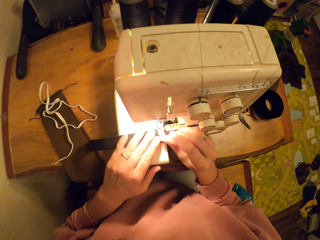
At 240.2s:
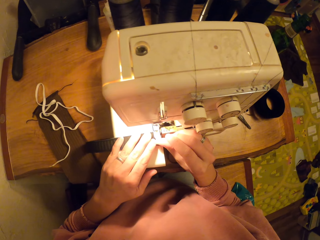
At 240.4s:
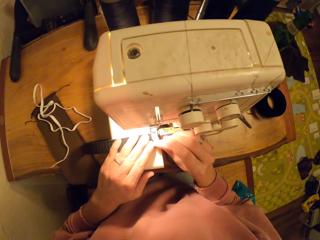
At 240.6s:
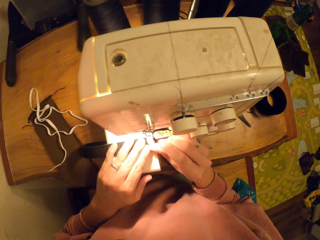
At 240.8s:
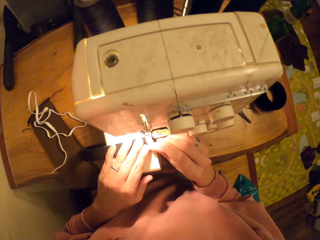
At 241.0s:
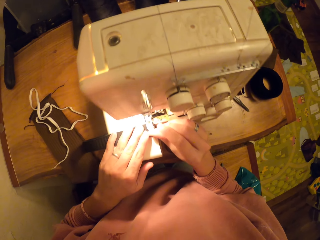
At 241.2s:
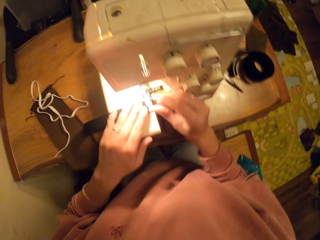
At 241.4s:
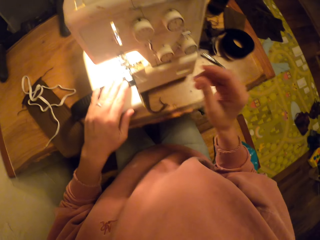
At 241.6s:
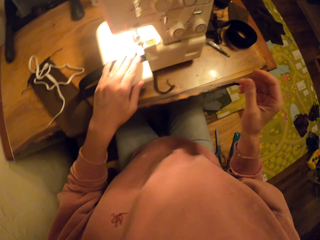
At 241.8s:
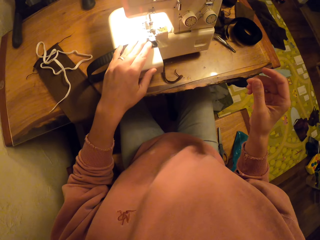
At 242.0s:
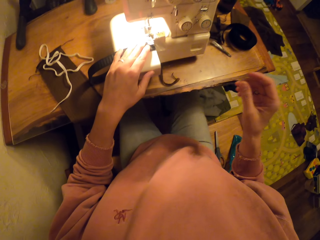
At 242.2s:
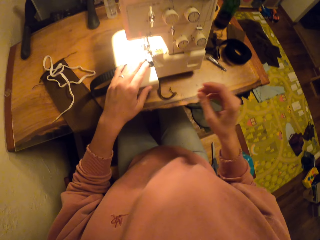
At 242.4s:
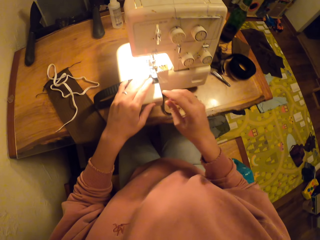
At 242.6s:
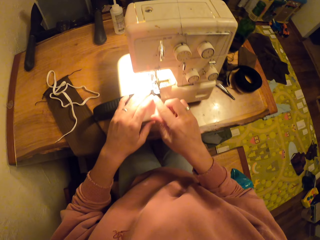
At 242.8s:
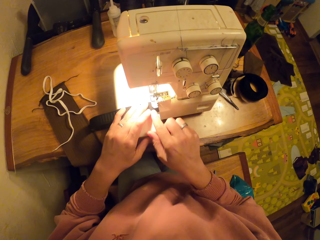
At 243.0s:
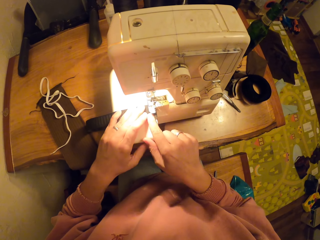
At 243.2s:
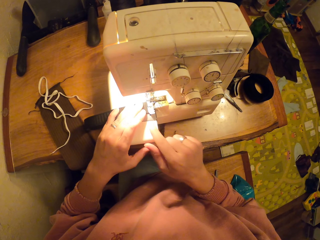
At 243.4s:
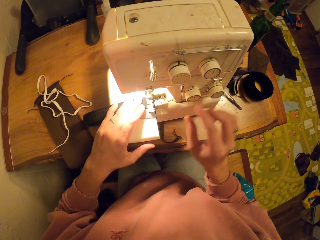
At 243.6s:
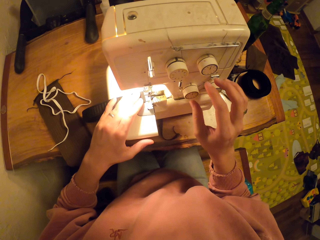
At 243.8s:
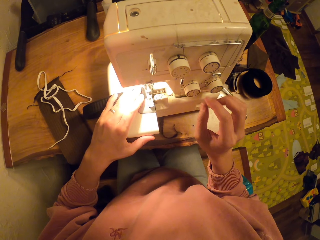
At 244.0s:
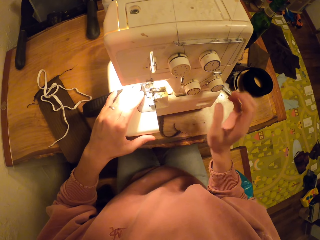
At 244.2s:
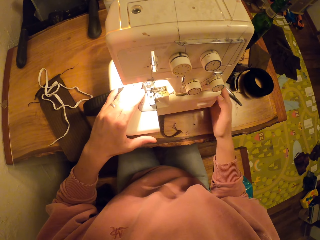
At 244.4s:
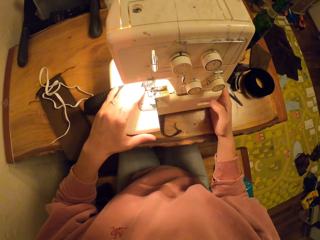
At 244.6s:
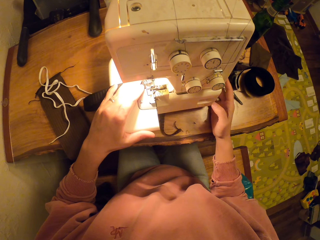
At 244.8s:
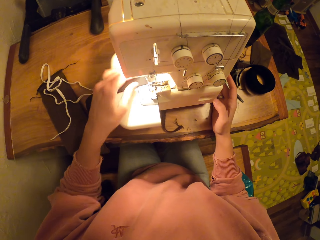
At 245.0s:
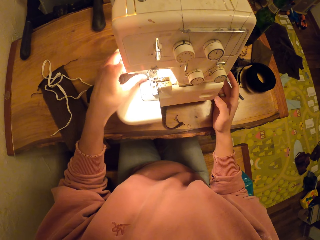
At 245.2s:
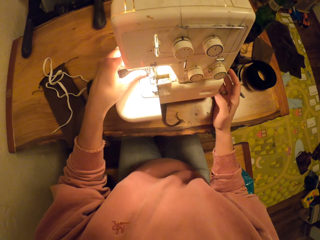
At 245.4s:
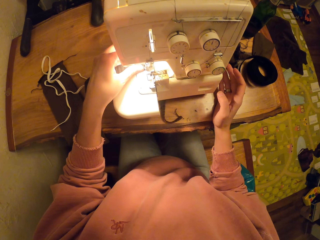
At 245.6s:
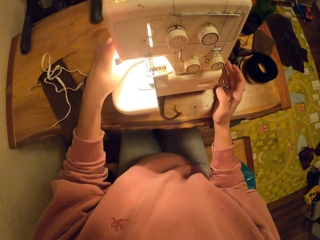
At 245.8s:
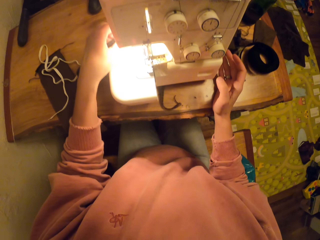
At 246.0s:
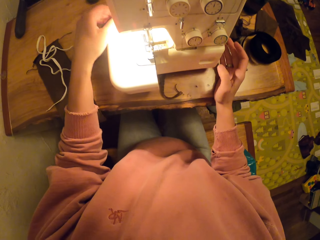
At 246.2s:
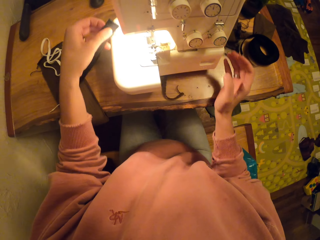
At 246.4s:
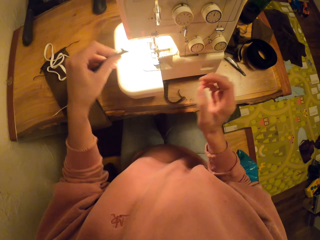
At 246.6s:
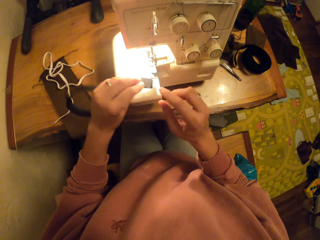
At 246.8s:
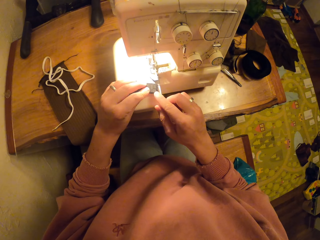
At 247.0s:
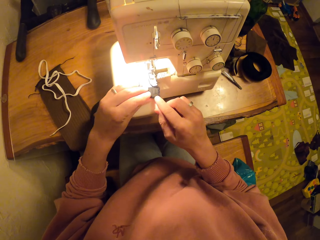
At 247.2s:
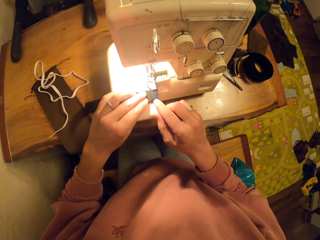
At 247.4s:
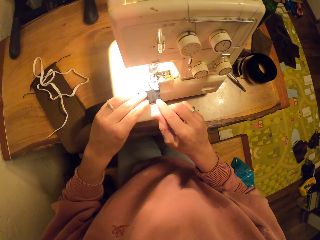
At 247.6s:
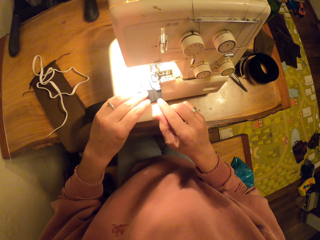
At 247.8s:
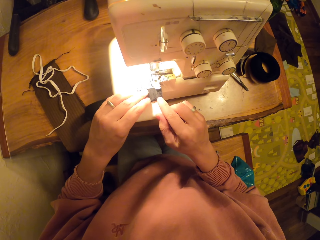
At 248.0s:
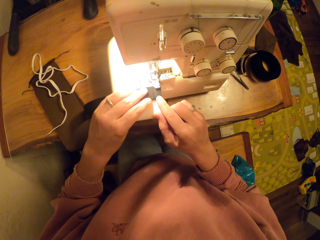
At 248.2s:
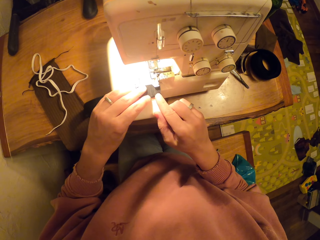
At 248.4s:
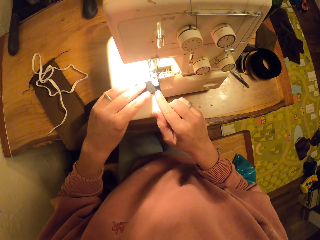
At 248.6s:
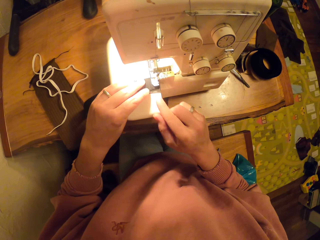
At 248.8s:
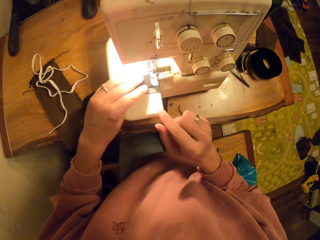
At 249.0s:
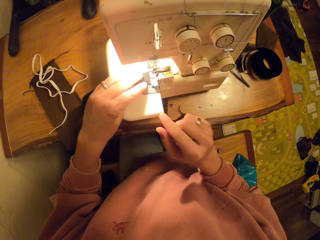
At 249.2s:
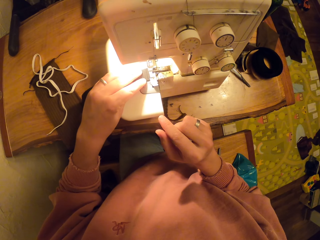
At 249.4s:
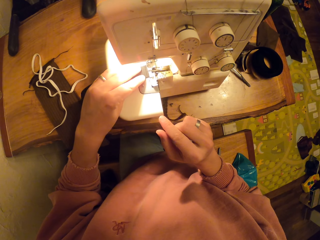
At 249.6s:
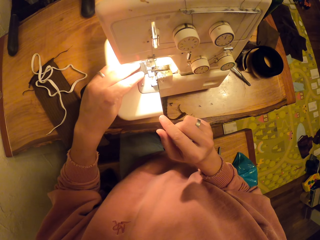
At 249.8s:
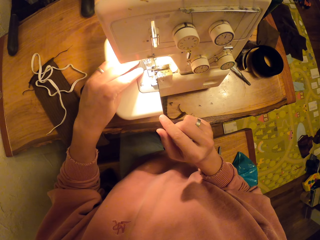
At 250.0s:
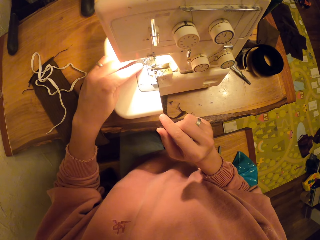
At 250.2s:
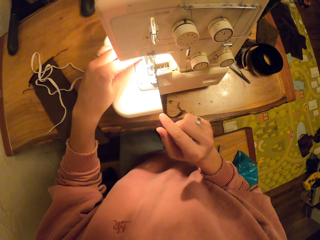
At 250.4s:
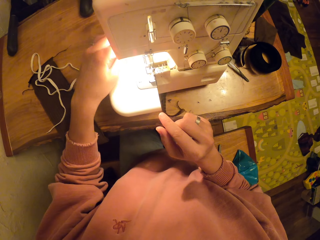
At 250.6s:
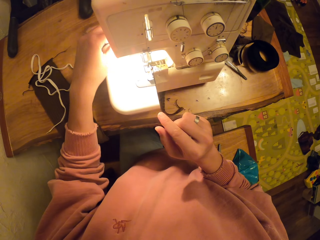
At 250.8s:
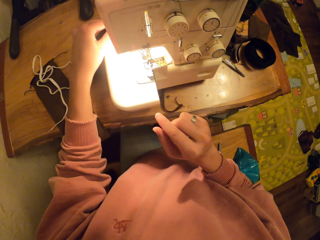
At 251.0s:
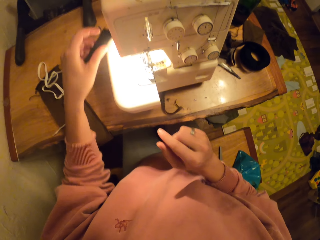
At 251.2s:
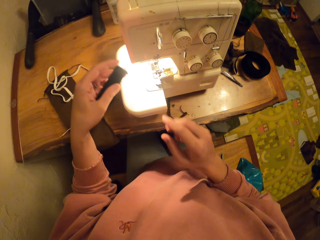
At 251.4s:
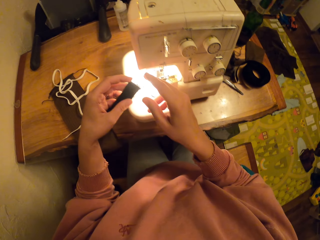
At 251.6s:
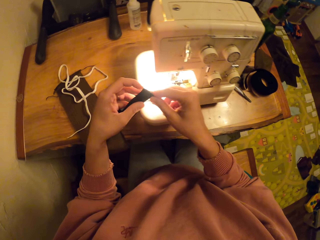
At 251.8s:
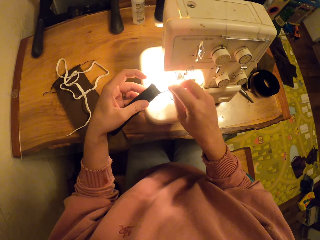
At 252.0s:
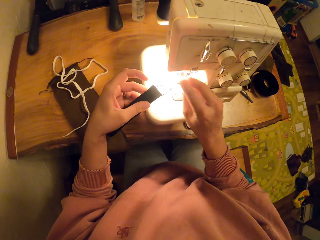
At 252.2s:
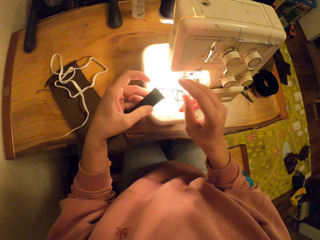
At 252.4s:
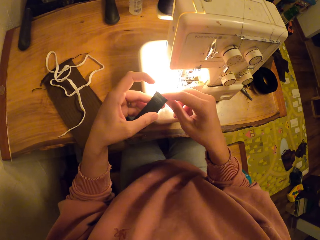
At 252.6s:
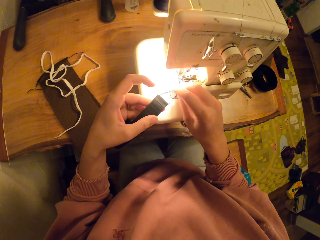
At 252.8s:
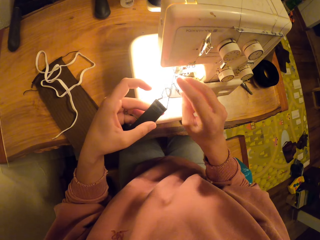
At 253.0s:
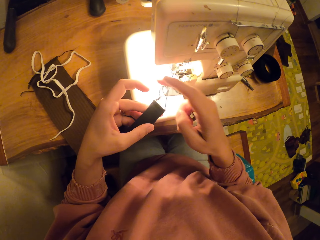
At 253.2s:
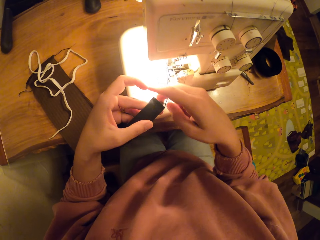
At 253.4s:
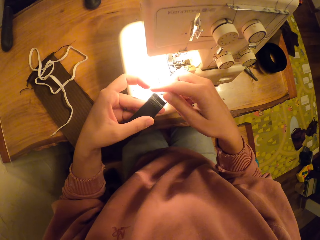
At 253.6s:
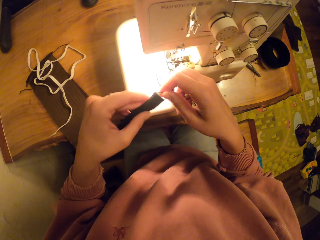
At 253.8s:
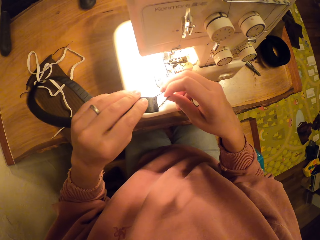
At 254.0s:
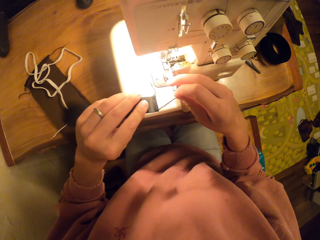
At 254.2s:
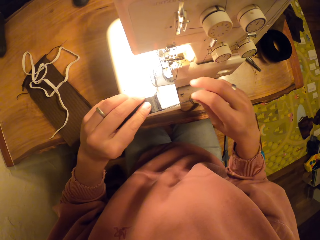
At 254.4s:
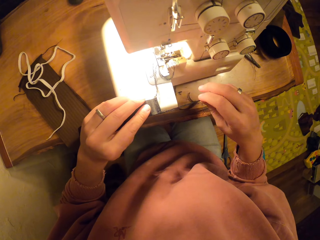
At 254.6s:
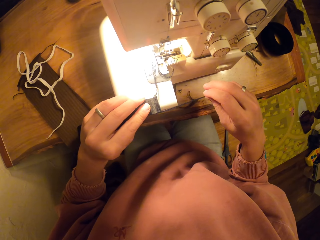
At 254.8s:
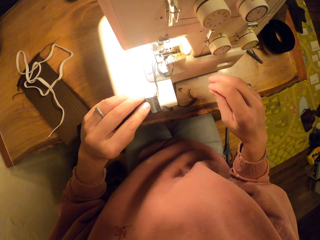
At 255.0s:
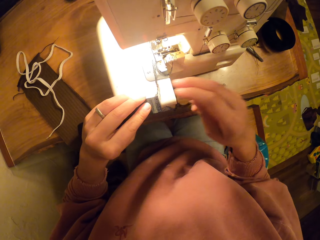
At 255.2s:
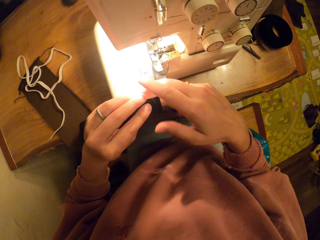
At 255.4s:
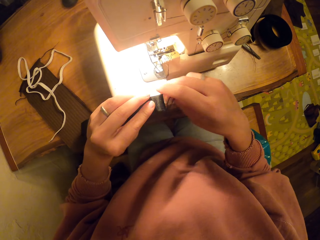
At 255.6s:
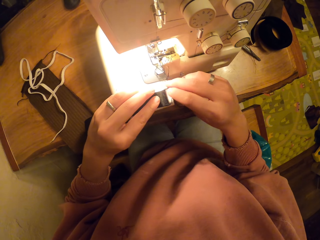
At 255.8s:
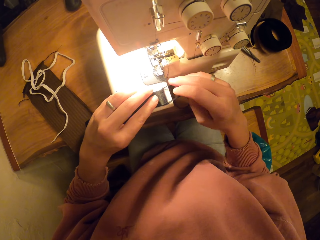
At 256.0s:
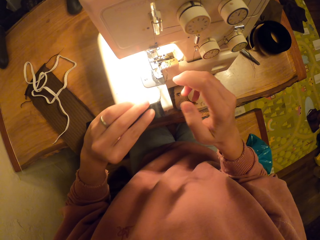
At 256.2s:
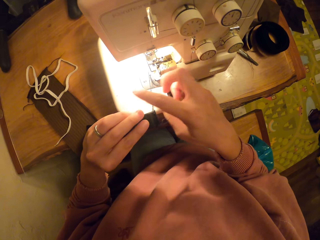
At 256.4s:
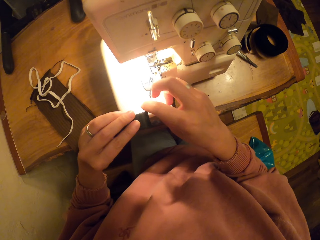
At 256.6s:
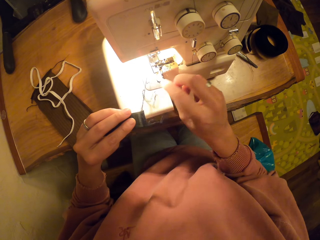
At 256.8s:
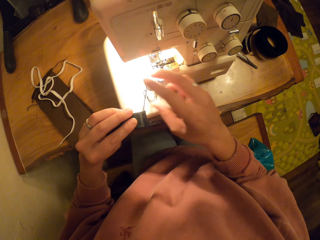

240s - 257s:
The camera wearer puts the waist rubber on the sewing machine. They sew the waist rubber using the sewing machine. They pull thread from the fabric.

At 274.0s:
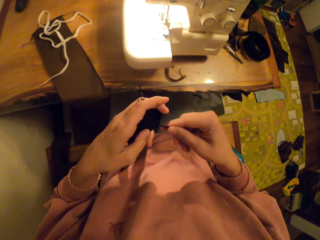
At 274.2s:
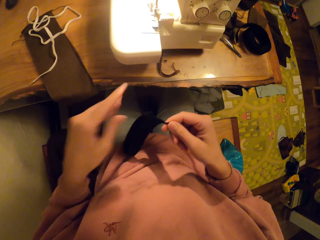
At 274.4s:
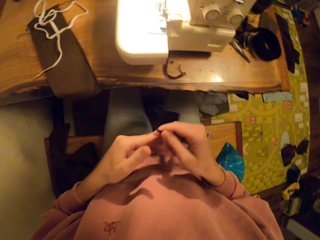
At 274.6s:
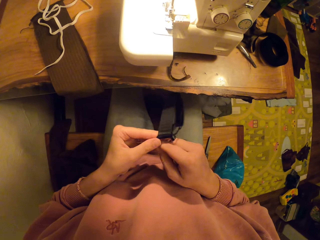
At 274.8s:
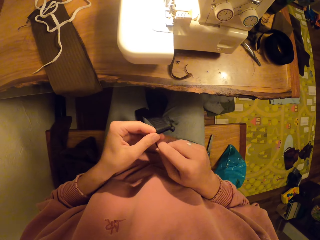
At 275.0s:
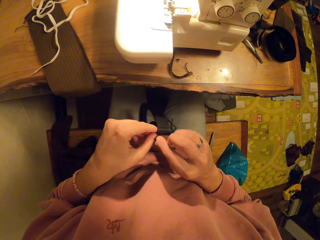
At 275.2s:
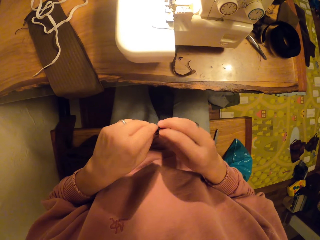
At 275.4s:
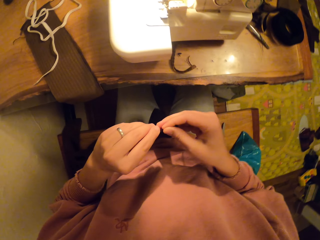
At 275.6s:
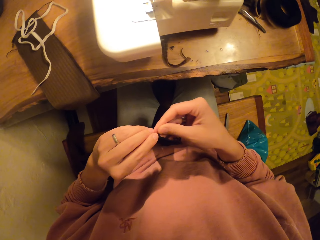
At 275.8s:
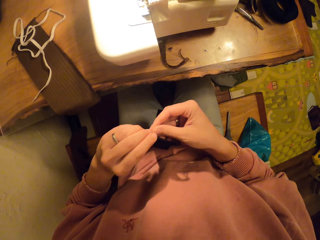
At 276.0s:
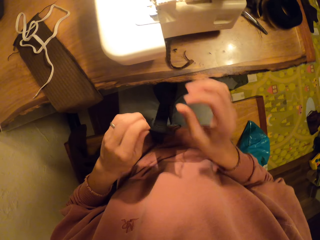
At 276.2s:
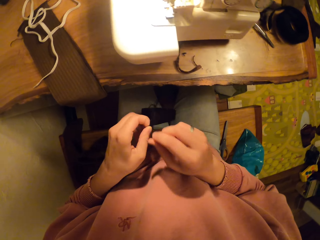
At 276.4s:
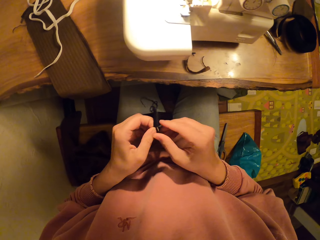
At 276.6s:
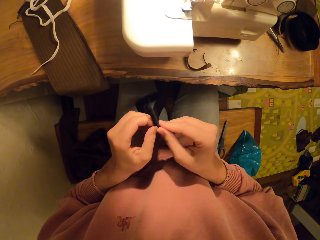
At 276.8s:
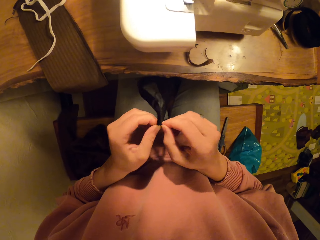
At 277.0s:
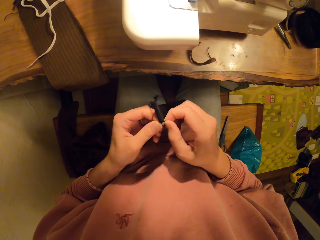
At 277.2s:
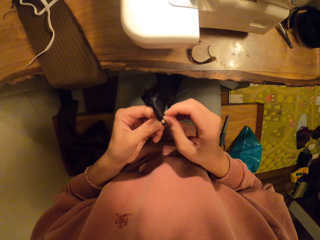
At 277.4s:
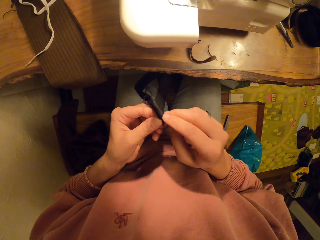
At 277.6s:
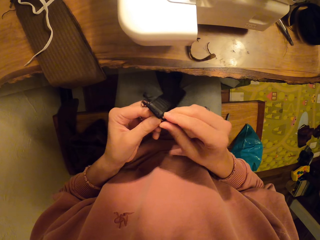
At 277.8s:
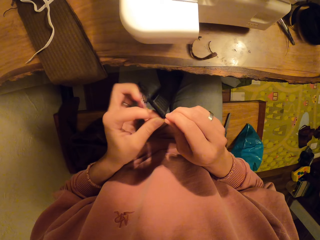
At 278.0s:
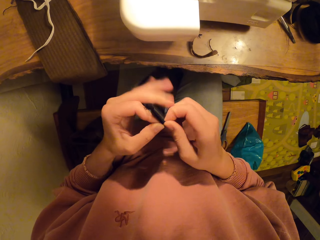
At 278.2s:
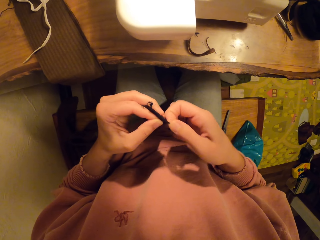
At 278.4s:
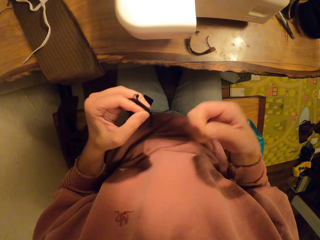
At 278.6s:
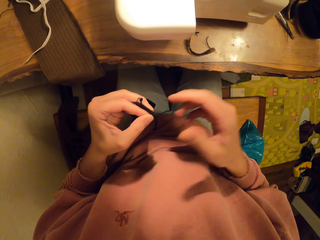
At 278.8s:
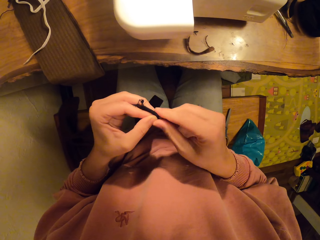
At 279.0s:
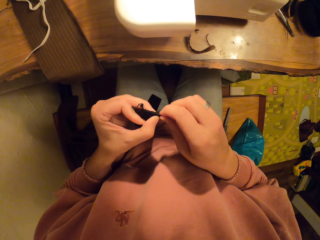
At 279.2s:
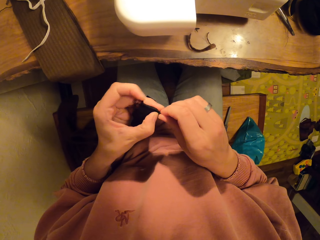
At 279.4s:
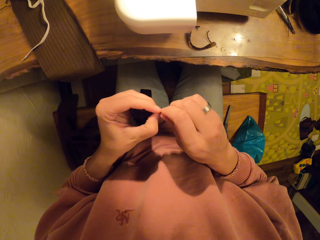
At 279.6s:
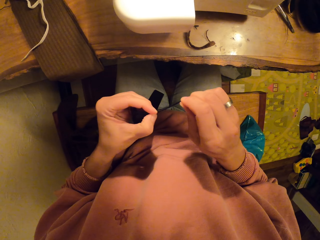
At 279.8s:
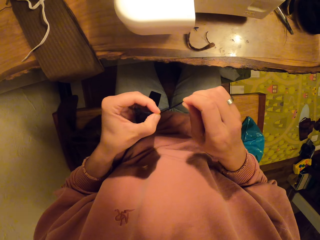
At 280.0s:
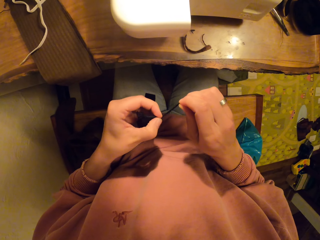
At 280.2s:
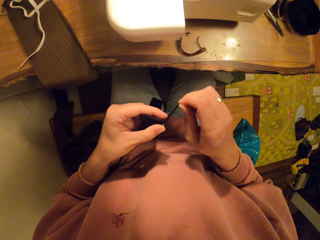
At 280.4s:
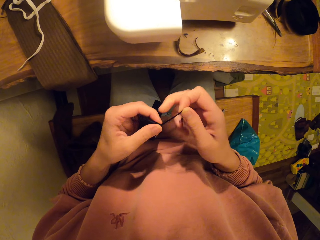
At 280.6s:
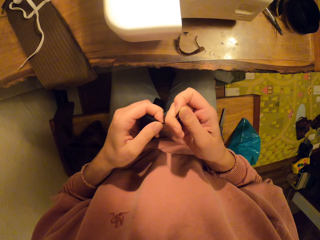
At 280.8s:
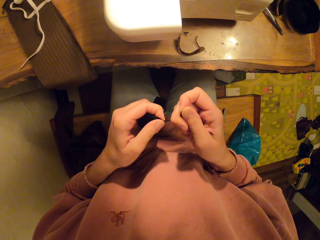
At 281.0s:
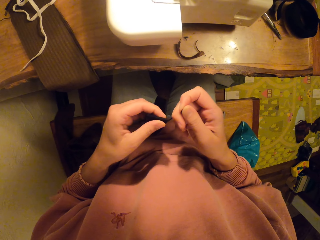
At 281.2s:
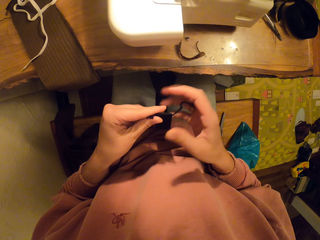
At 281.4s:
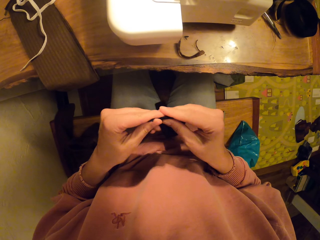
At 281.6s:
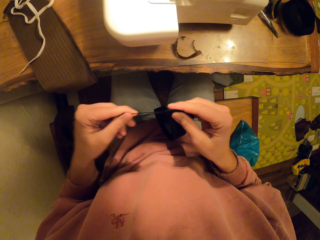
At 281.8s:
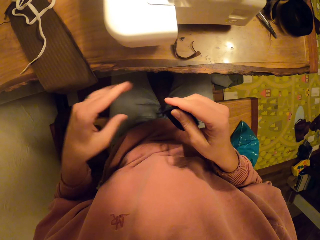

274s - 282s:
The camera wearer ties the thread on the fabric.
